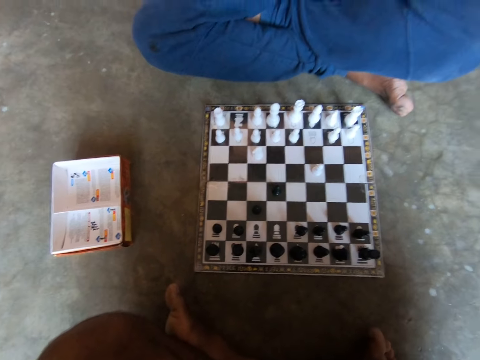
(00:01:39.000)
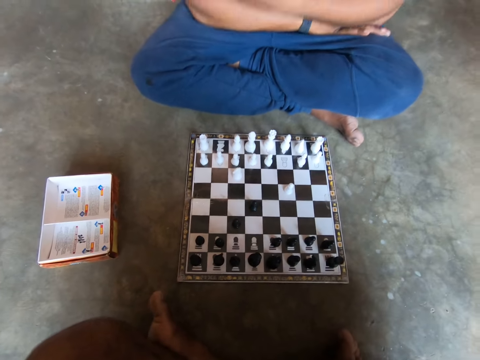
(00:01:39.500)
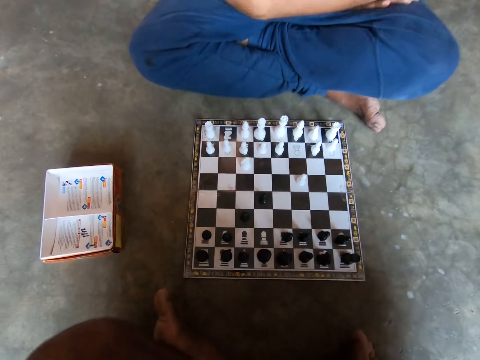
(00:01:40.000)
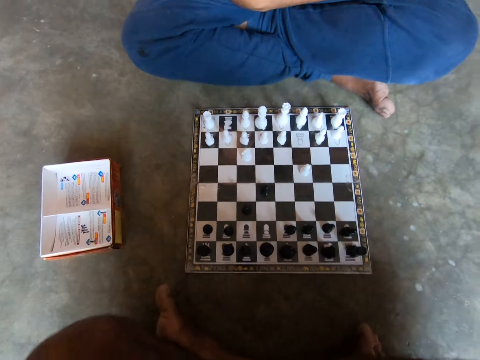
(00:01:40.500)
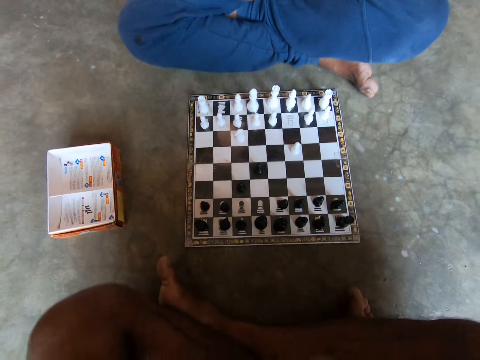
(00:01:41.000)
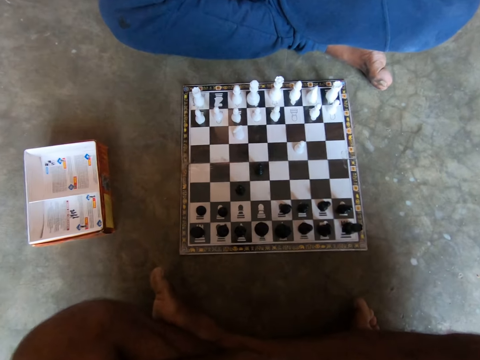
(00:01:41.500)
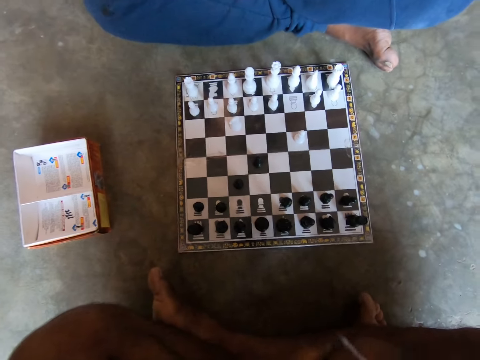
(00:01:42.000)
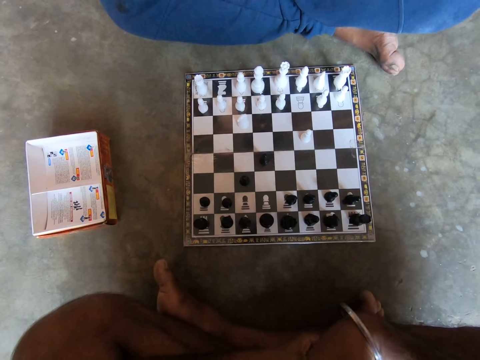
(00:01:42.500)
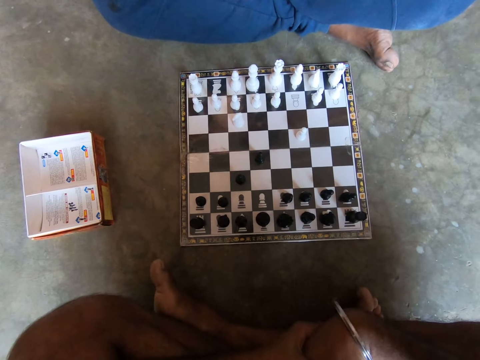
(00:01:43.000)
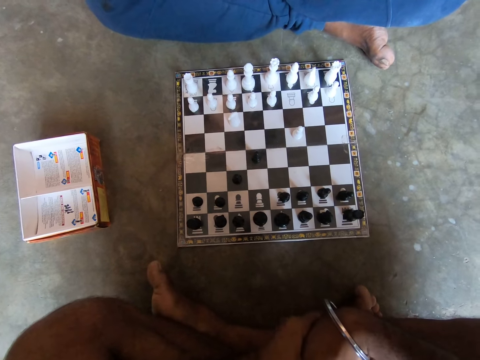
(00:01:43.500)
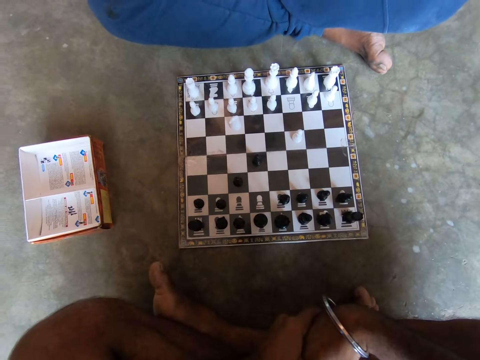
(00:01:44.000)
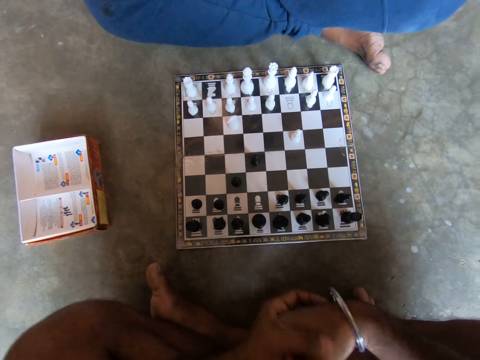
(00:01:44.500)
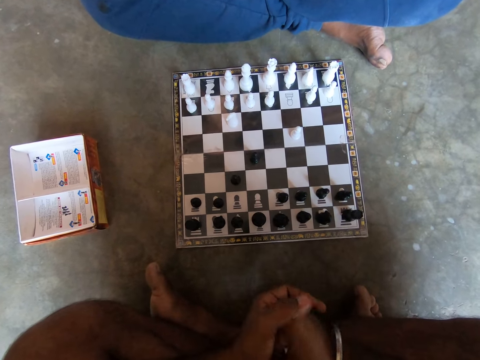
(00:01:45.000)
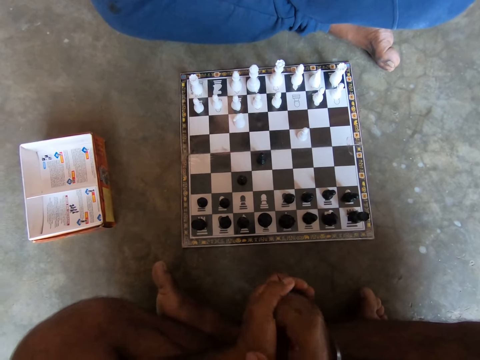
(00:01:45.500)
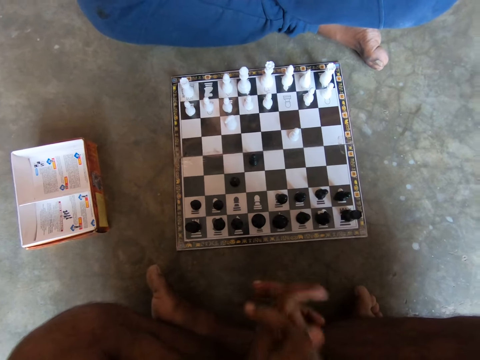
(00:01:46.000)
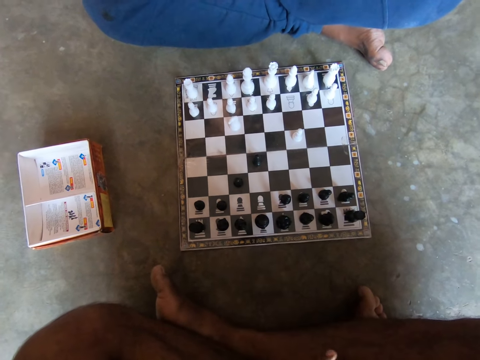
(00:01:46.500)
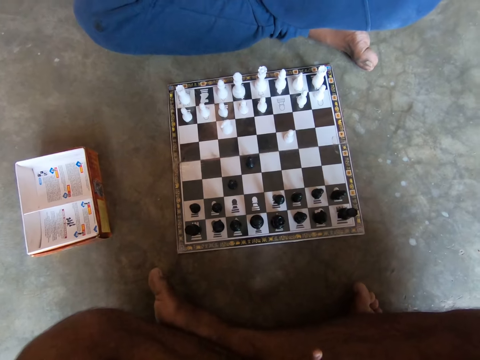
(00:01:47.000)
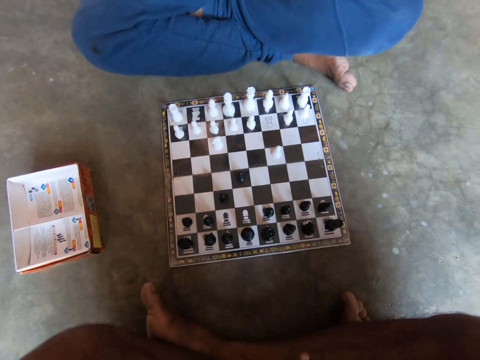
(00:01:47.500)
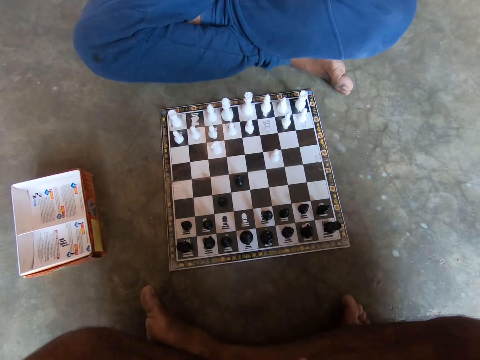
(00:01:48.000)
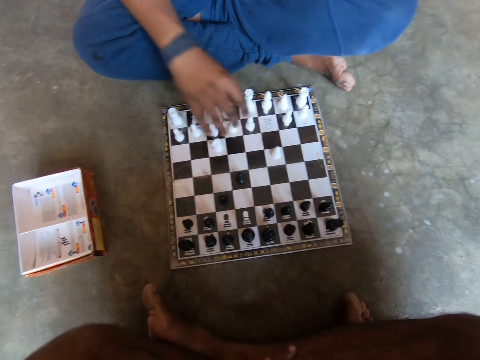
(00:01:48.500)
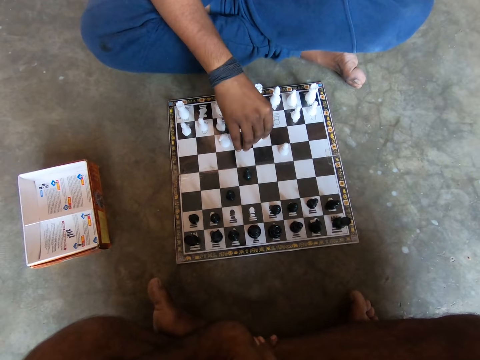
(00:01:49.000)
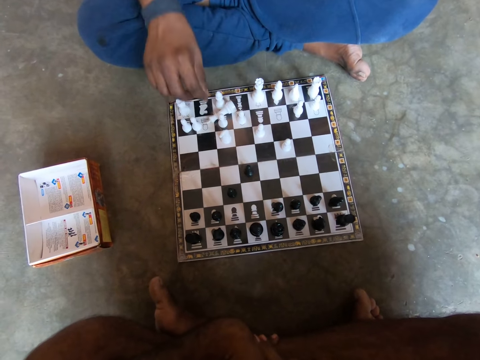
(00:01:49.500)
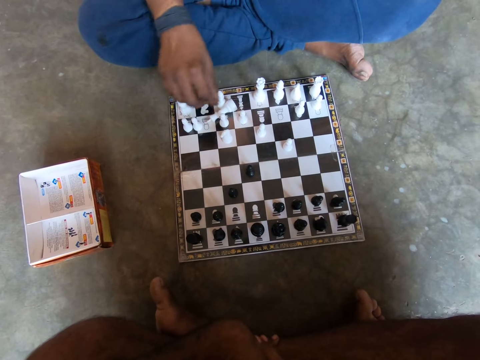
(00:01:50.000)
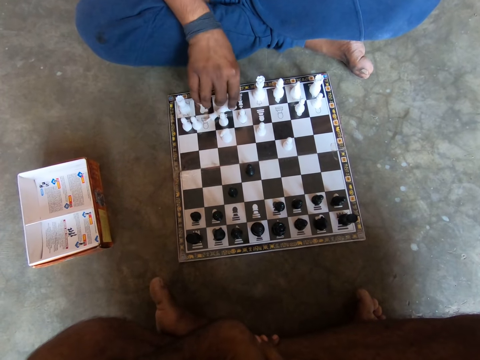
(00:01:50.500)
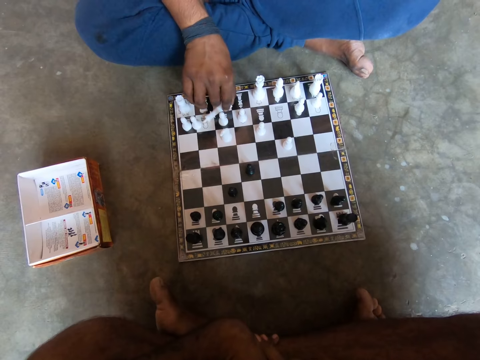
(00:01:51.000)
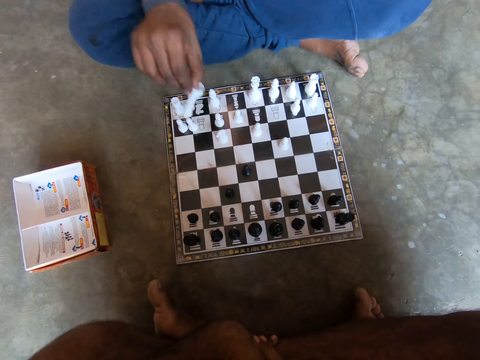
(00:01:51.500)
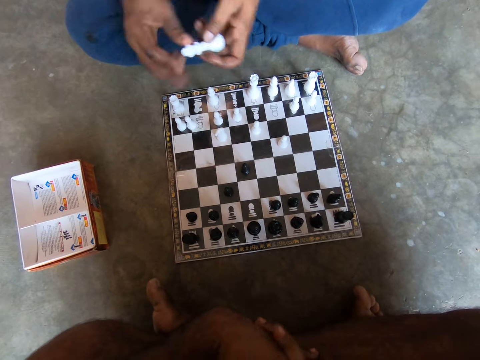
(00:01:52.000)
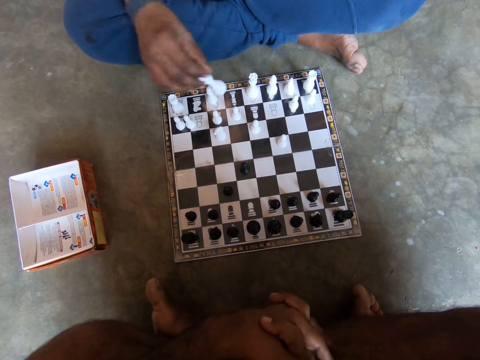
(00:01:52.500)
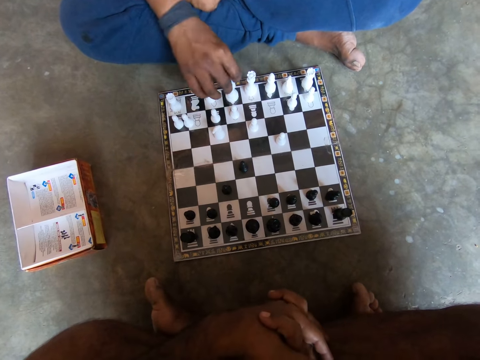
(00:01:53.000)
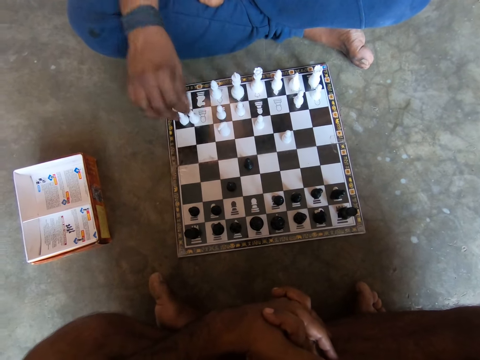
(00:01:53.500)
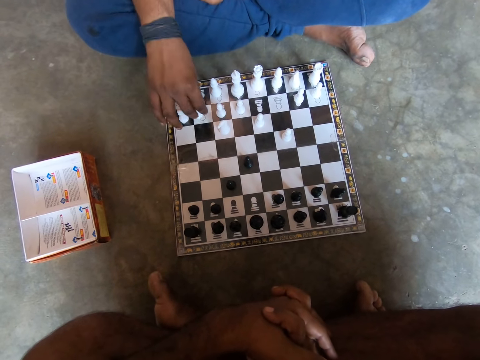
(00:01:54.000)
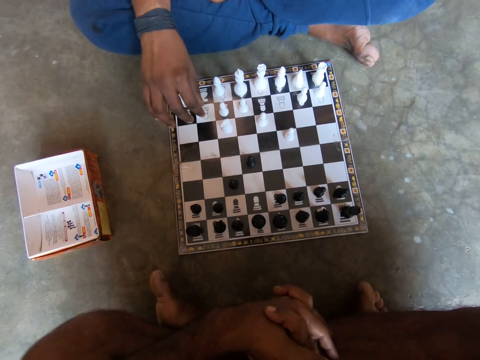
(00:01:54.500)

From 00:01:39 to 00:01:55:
The camera wearer looks at the chessboard. A man holds a chess pawn and moves the chess pawn. The man picks up a white chess piece with his right hand. The man passes the white chess piece to his left hand and passes the white chess piece to his right hand. The man puts the white chess piece on the chessboard with his right hand.

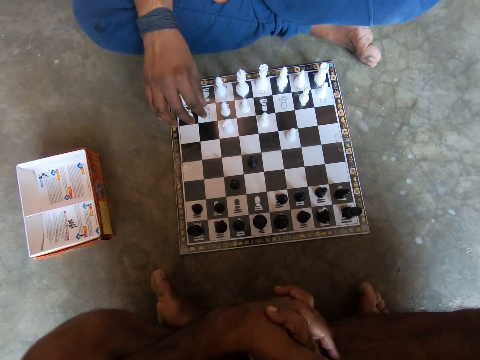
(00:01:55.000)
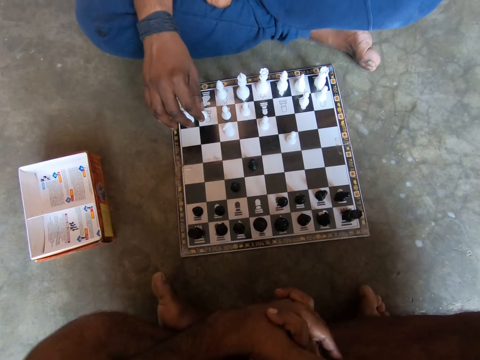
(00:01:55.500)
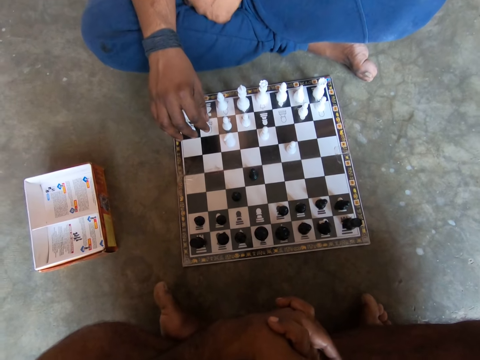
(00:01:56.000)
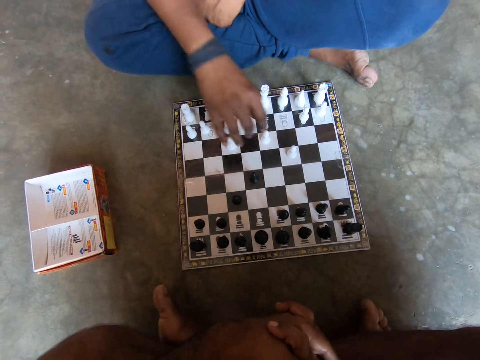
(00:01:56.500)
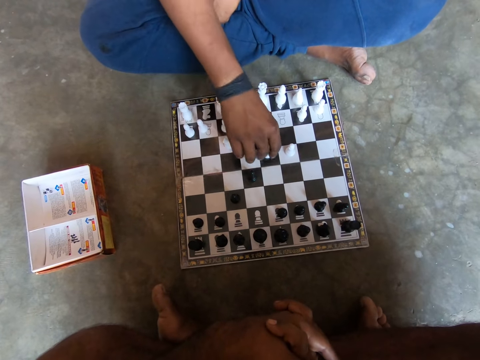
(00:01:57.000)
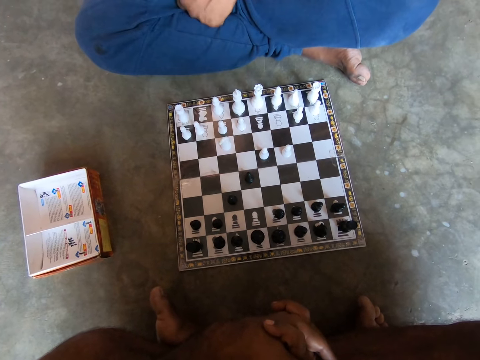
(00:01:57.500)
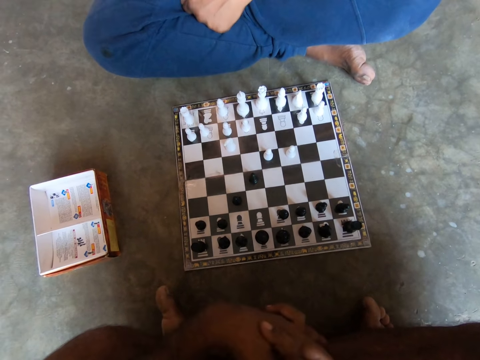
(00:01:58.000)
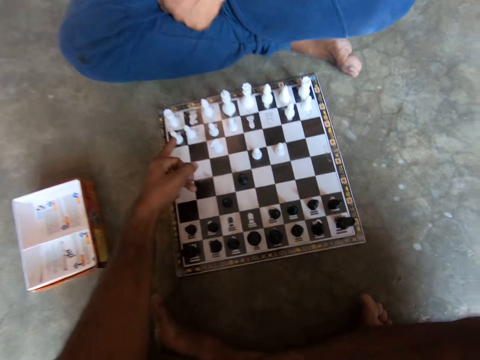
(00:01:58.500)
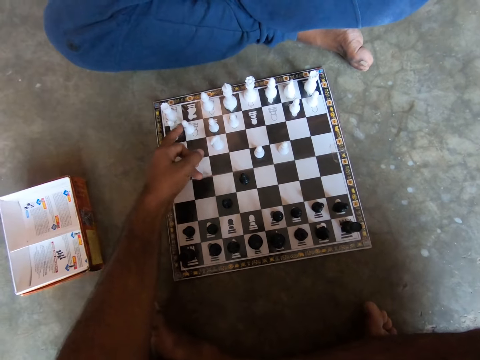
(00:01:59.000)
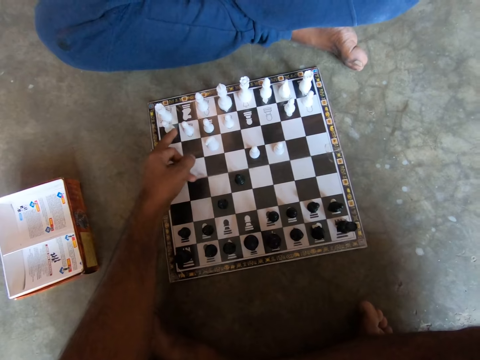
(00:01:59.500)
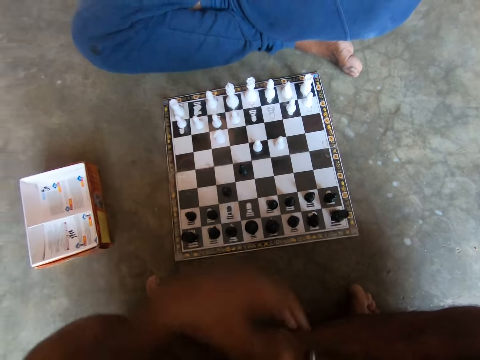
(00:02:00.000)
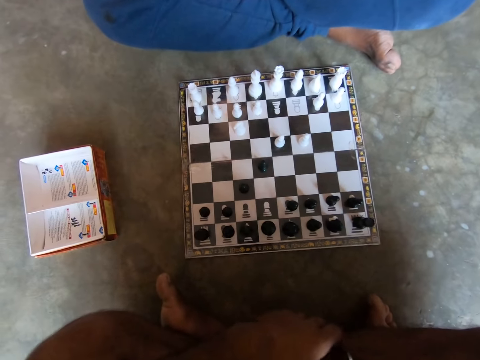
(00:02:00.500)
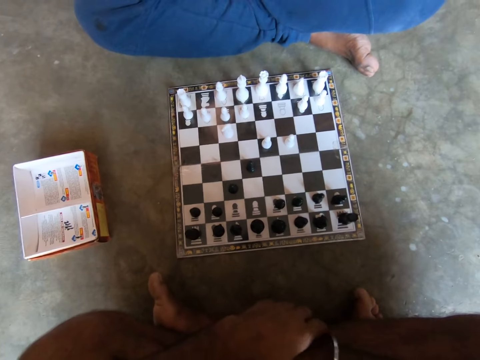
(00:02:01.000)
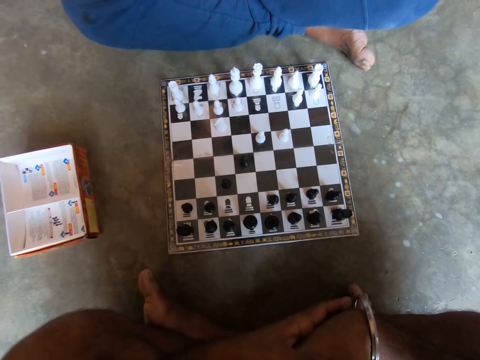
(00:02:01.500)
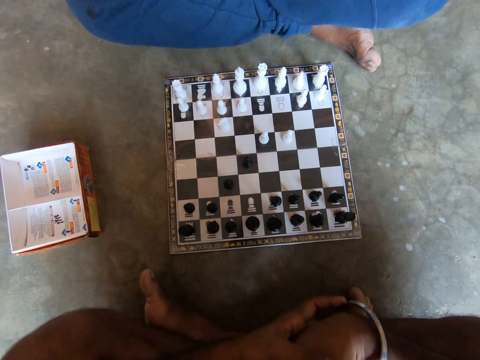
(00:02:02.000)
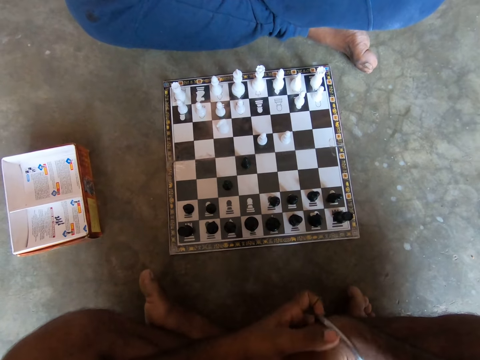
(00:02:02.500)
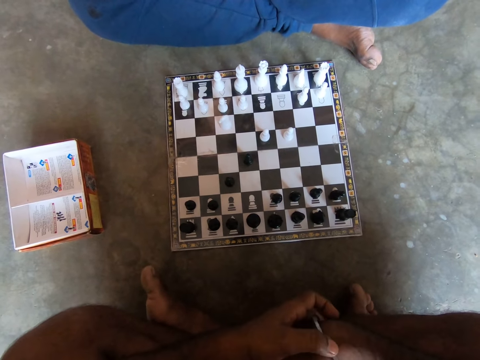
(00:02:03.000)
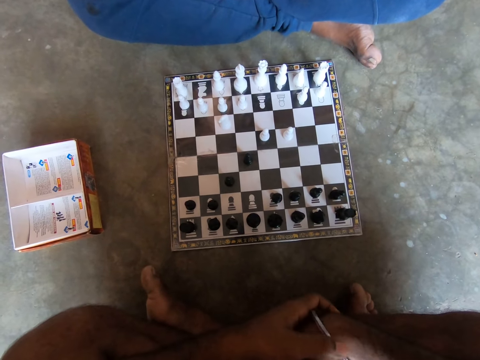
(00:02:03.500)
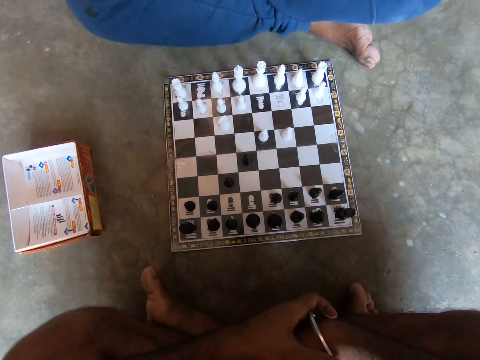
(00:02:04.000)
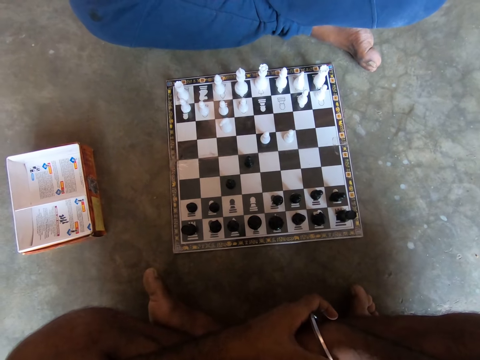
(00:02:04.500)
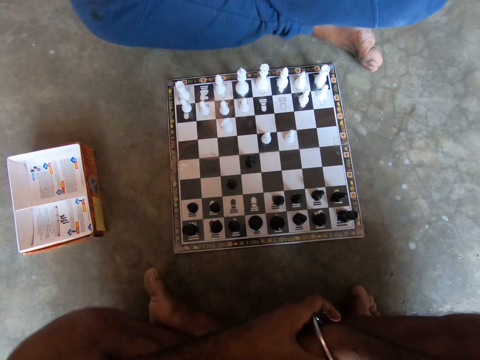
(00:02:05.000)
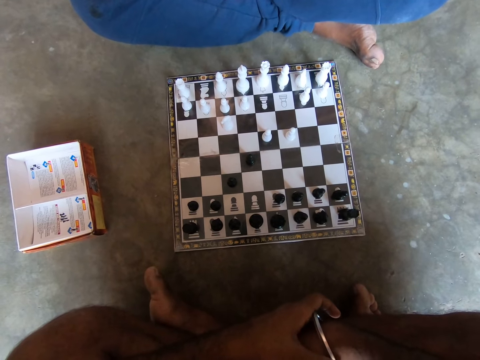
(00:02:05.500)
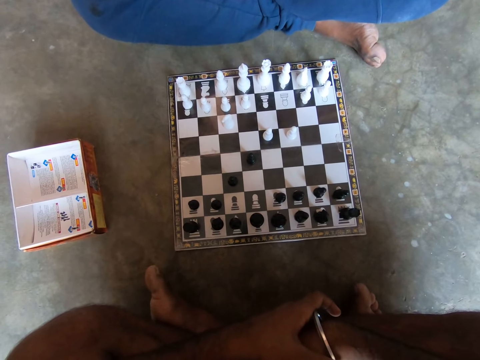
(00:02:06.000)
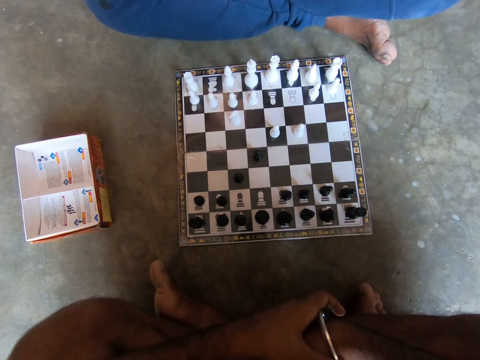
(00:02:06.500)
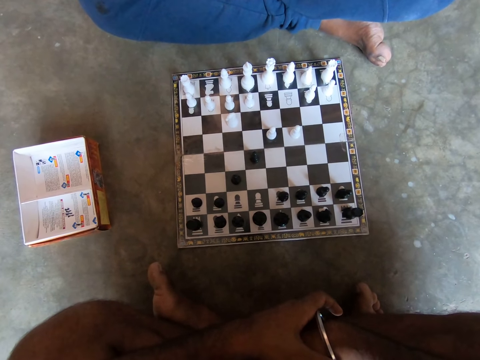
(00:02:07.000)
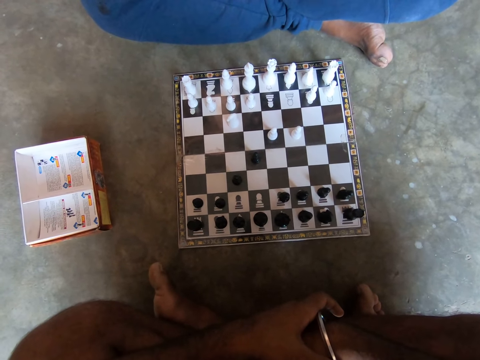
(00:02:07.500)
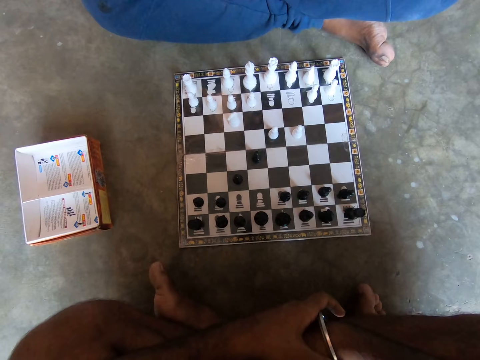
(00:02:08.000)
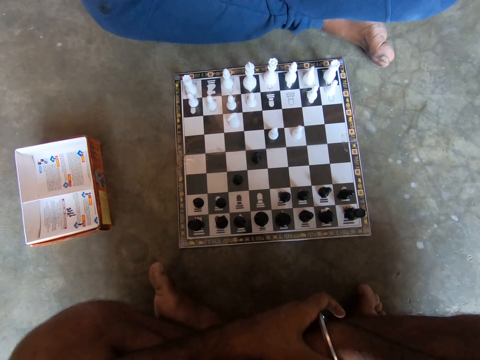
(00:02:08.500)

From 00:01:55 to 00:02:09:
A man asks a question. The camera wearer replies to the question. The man plays a white chess piece on the chessboard with his right hand. The camera wearer adjusts the man's white chess piece on the chessboard with his left hand. The man looks at the chessboard. The camera wearer folds his hand. He looks at the chessboard.
